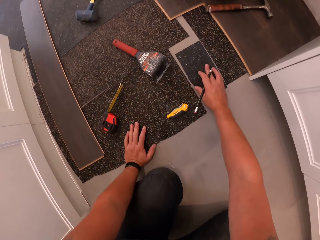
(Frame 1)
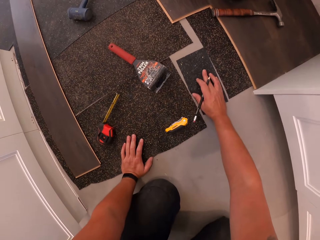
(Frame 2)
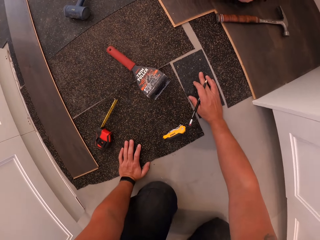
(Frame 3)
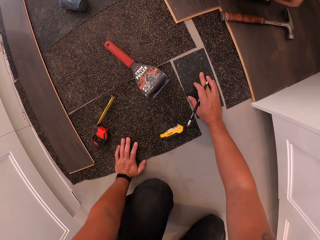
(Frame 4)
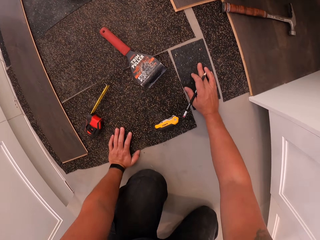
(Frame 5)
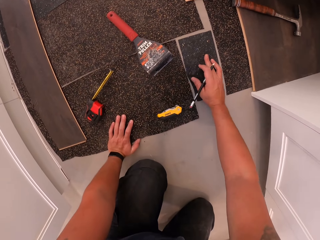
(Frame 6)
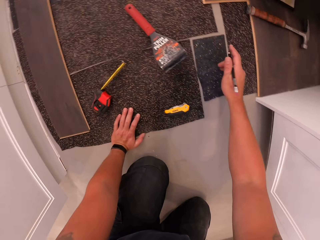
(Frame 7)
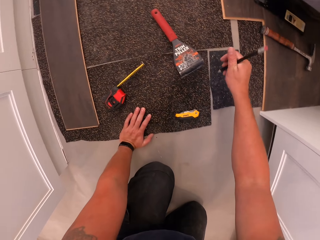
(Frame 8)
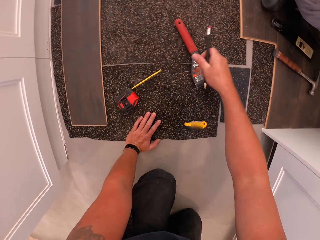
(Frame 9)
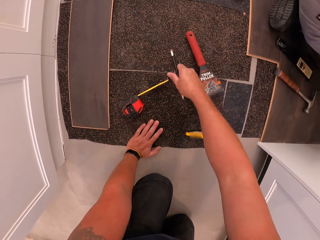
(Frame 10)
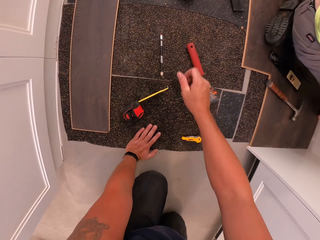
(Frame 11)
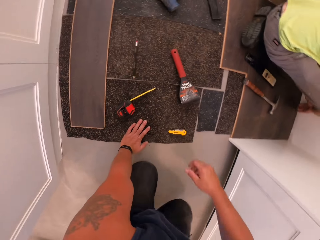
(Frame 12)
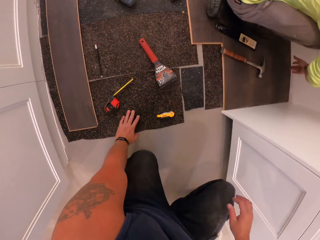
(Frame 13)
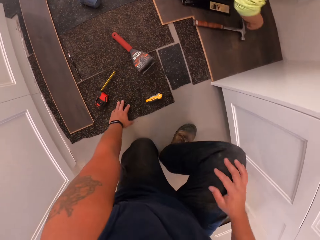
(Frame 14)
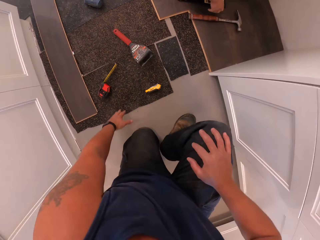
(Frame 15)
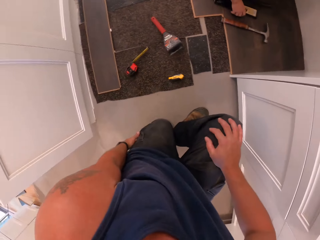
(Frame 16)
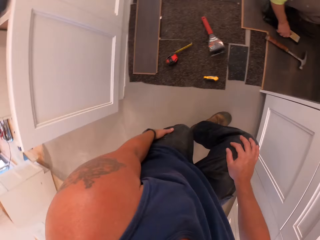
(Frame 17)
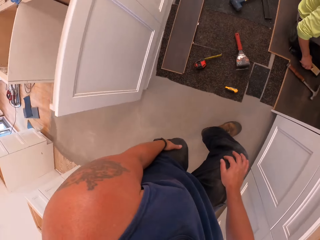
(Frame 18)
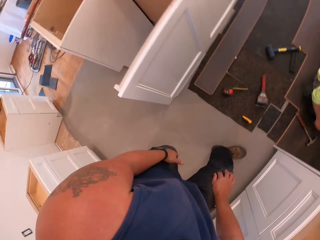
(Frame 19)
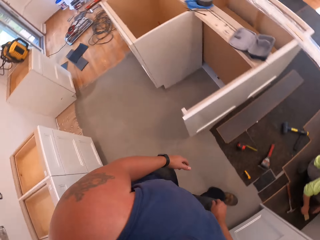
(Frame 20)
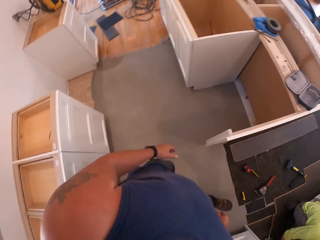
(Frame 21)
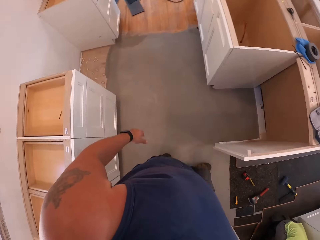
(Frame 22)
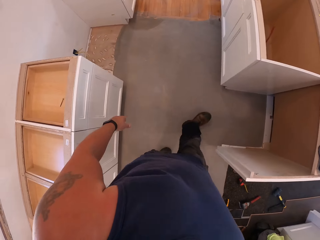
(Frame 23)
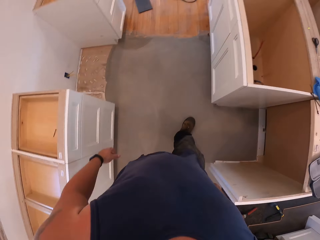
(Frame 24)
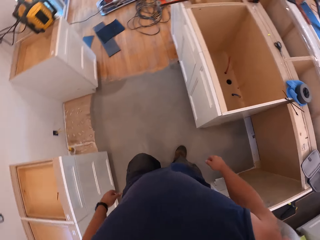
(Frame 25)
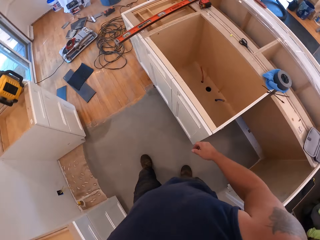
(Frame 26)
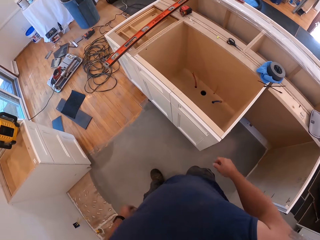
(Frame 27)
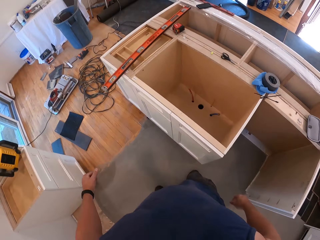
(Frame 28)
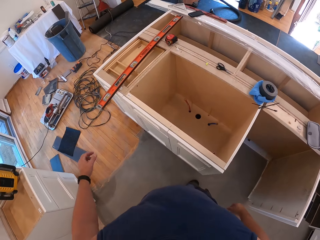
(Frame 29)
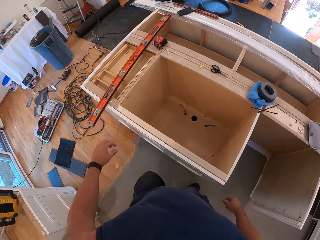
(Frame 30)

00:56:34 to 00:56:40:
The camera wearer adjusts a small floor paper with his right hand. He drops the pencil on the floor with his right hand. He stands up. He walks away from the worker. He walks in the house.

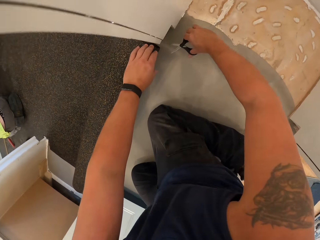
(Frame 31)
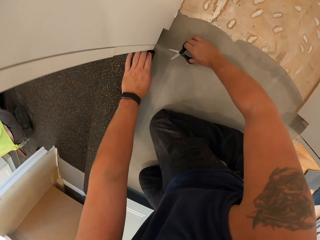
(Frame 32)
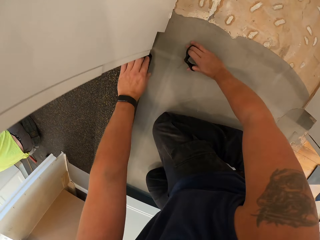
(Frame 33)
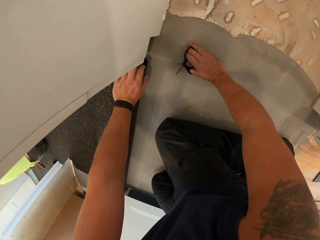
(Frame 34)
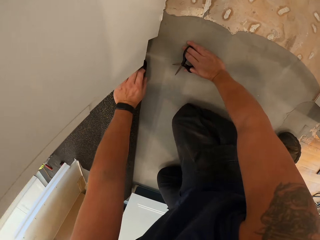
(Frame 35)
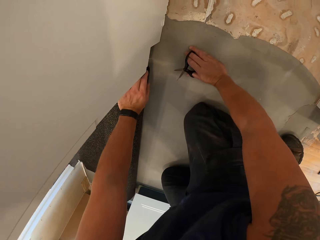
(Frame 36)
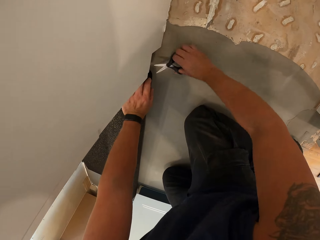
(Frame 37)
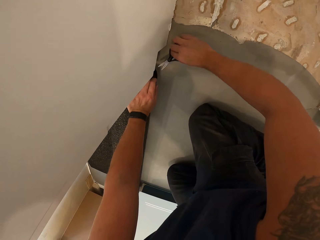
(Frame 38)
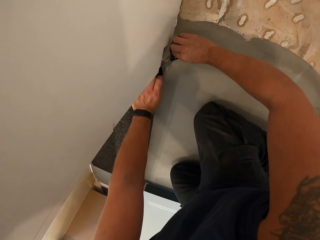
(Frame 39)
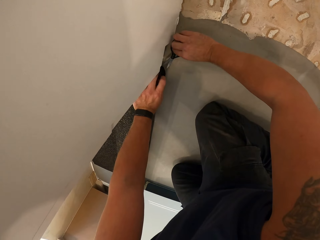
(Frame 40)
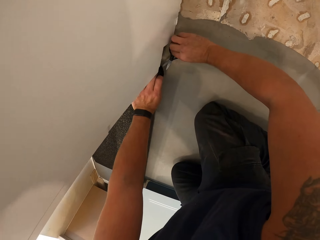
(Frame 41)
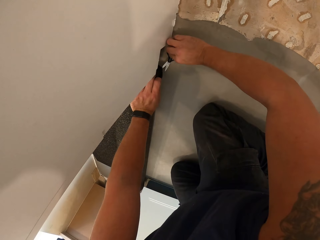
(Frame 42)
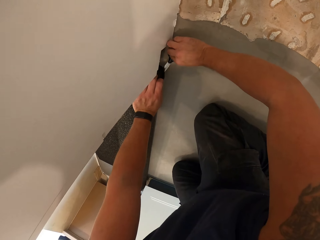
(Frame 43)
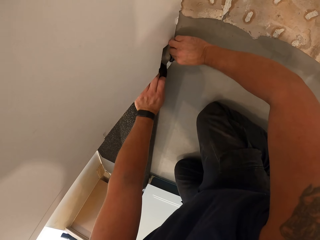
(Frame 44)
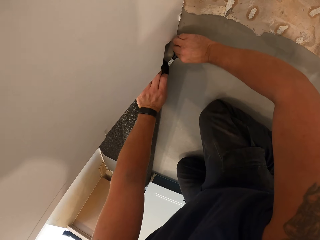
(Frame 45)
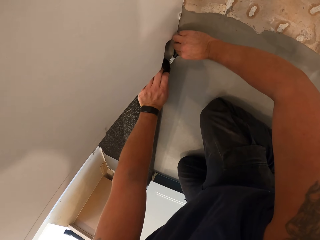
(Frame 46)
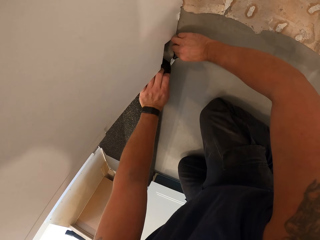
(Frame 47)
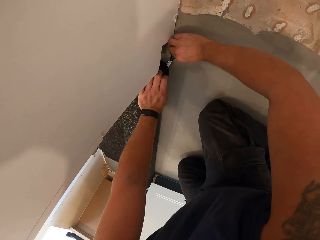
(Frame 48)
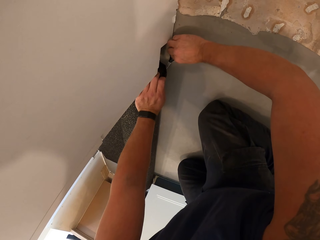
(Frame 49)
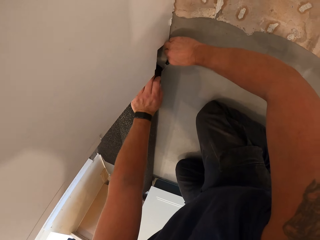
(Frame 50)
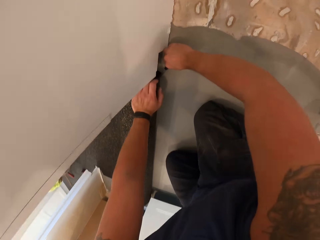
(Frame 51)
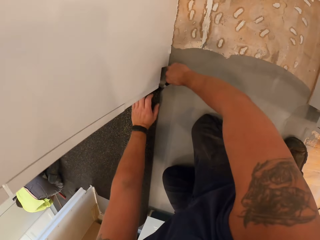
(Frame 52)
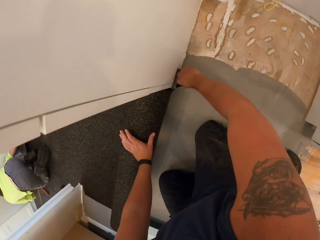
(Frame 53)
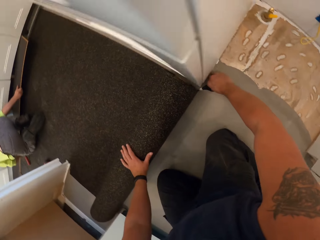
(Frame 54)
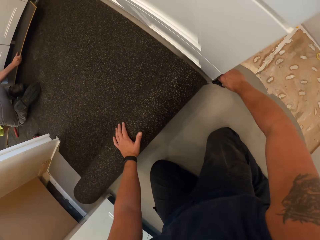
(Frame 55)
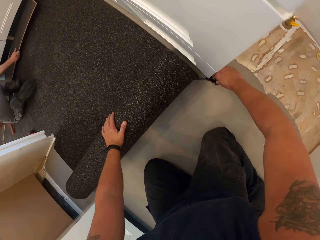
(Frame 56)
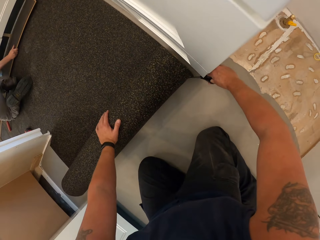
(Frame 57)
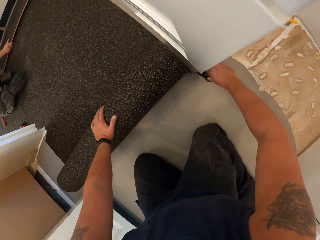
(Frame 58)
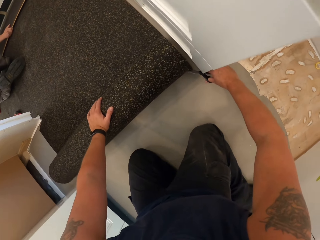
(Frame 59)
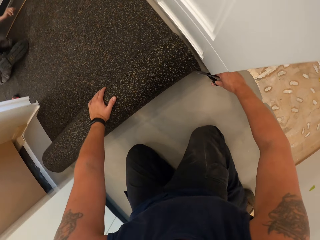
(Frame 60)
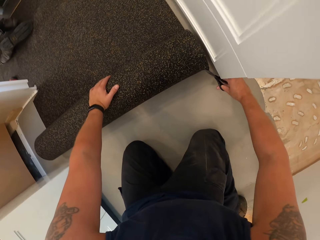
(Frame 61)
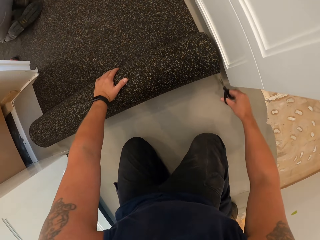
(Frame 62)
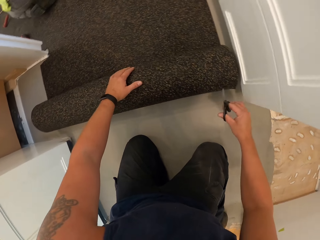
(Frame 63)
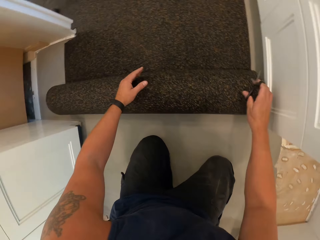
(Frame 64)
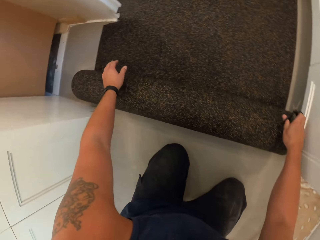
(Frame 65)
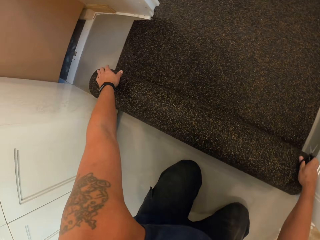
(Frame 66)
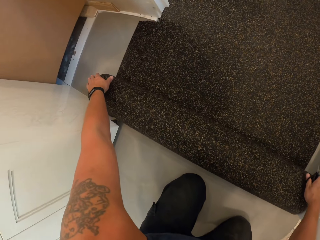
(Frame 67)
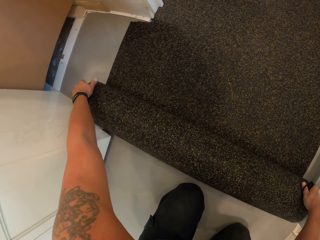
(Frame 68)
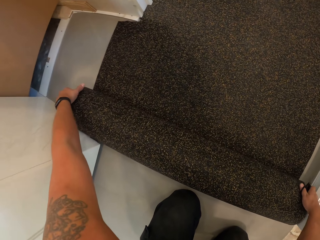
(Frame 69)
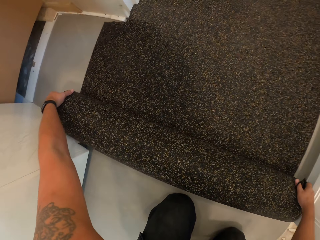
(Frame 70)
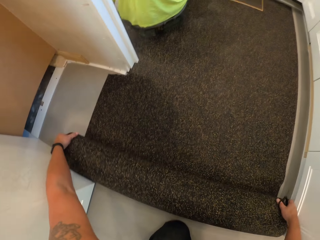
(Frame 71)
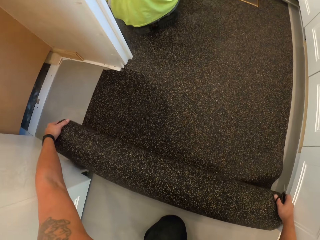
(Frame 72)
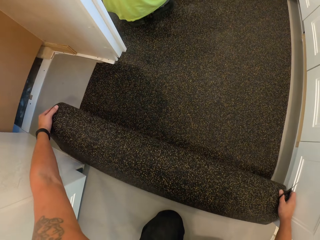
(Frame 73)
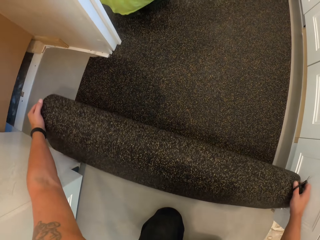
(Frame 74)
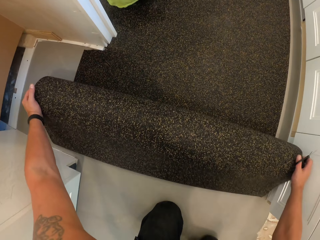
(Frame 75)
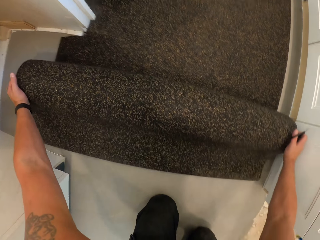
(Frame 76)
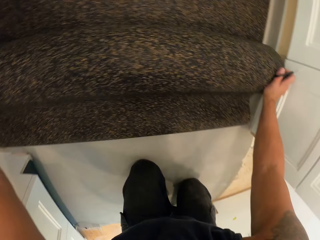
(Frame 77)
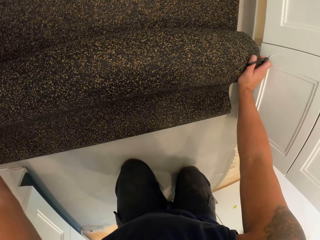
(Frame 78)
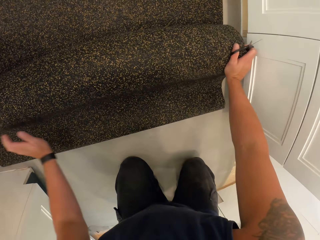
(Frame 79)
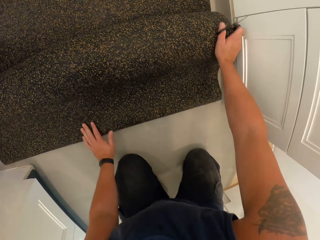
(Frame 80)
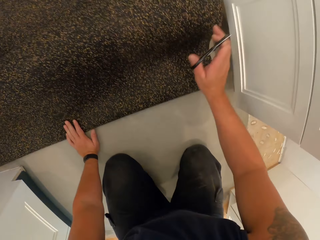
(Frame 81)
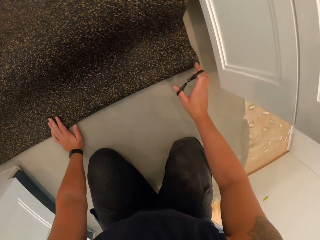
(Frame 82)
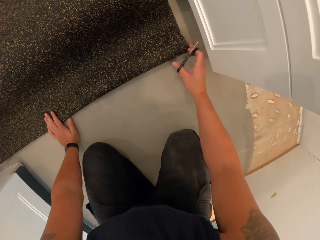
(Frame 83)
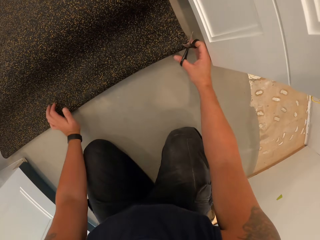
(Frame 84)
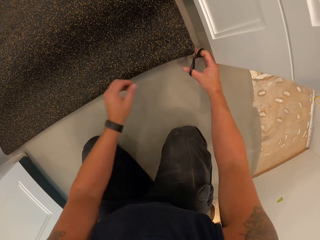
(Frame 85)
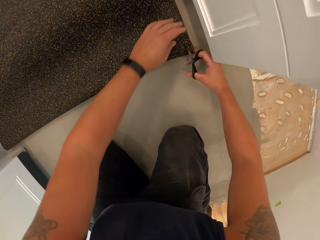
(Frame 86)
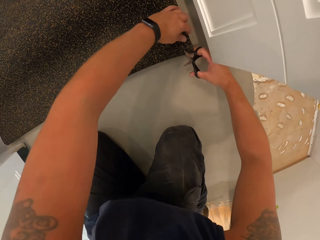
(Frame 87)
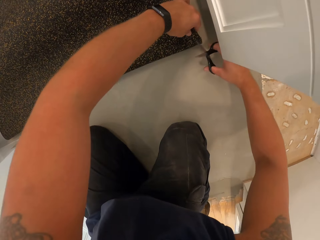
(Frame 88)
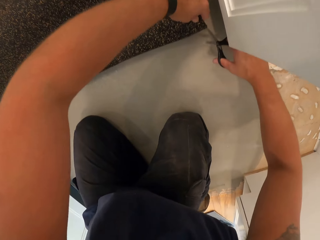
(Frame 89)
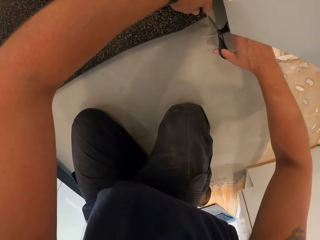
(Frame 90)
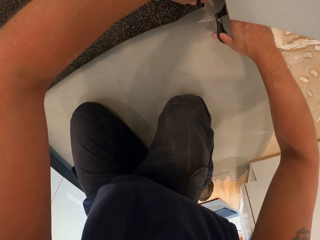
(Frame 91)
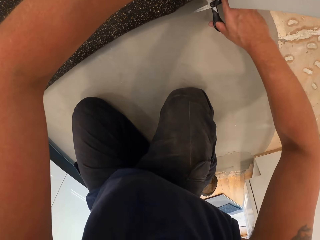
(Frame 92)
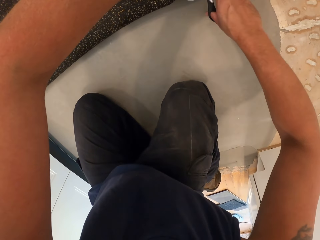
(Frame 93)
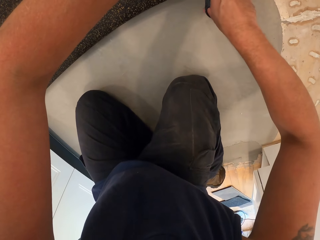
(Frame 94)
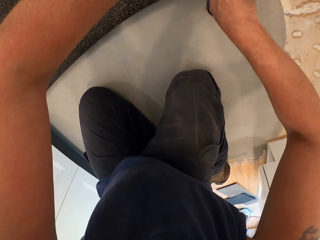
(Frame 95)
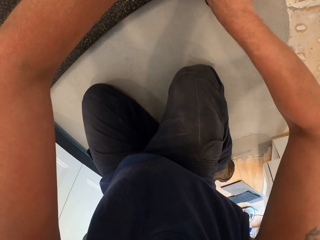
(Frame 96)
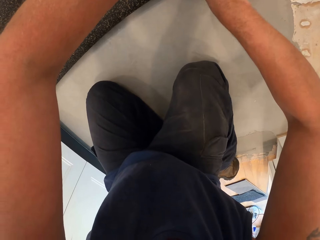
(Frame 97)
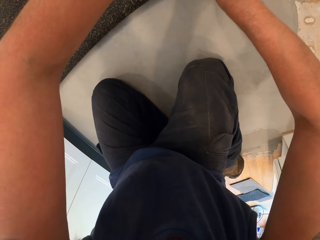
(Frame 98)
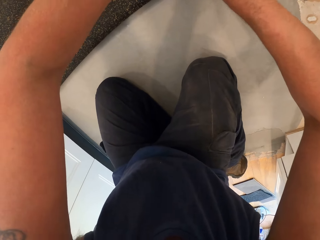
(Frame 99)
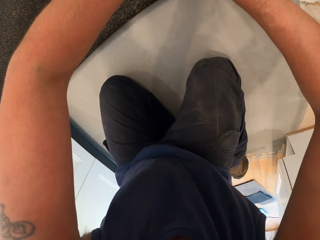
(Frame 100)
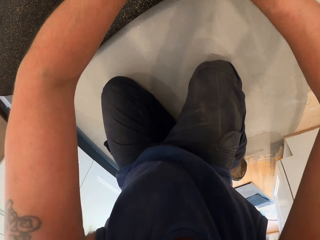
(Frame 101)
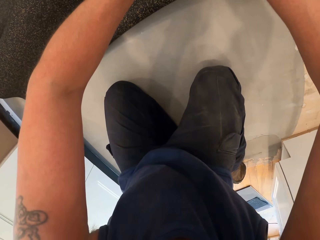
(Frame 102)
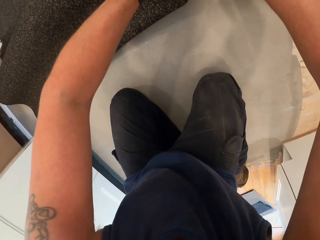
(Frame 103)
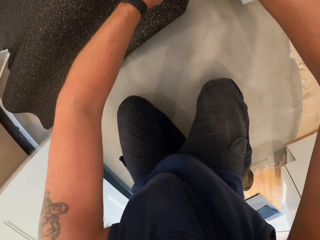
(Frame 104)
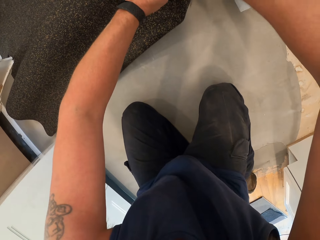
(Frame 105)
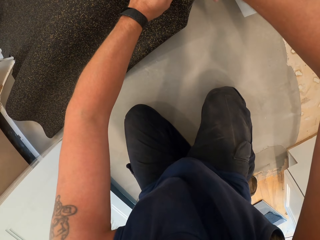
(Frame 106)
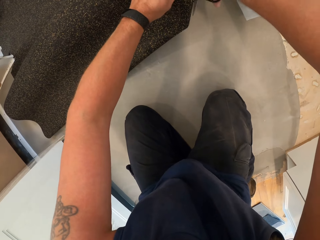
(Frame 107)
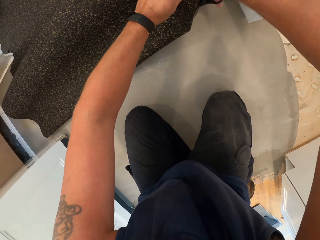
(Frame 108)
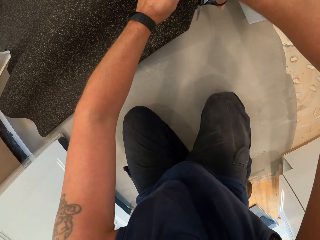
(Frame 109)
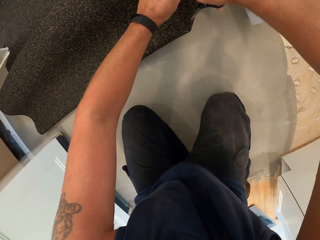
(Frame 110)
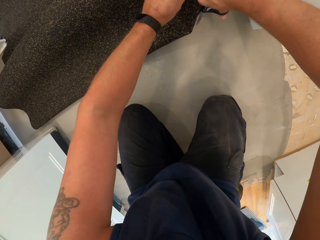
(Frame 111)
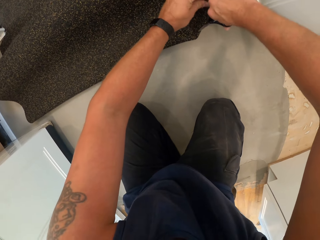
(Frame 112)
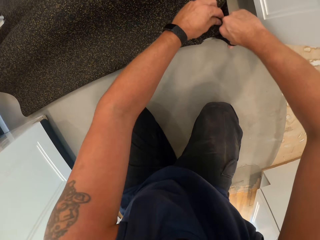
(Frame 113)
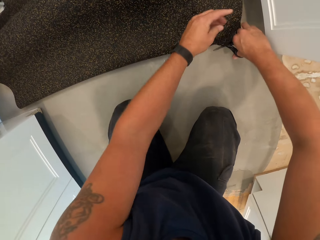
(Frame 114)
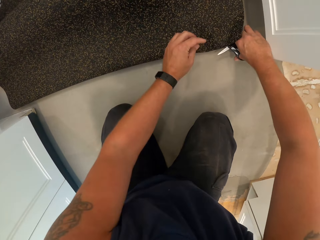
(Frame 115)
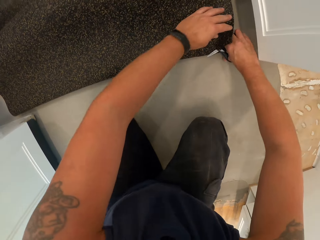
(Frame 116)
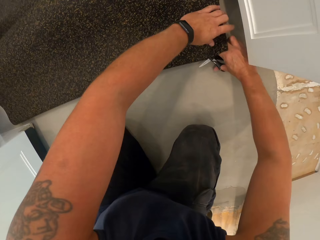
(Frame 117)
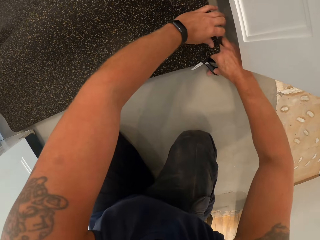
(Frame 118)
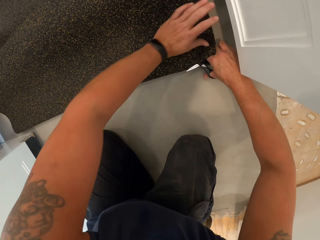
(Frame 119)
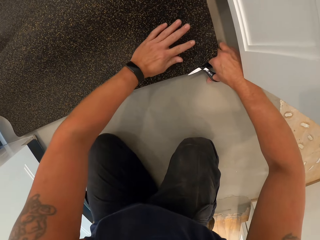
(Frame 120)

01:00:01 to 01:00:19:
The camera wearer cuts a carpet tile with scissors. He unrolls the carpet tile. He rolls the carpet on the floor with both hands. He holds the carpet with his left hand. He cuts the carpet into two with the pair of scissors in his right hand.
